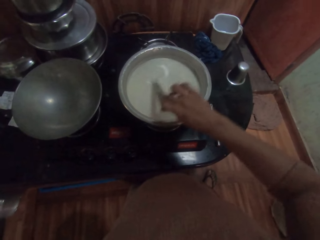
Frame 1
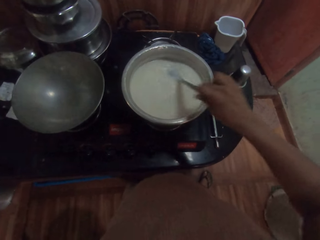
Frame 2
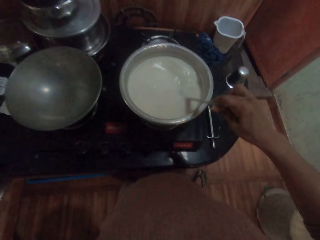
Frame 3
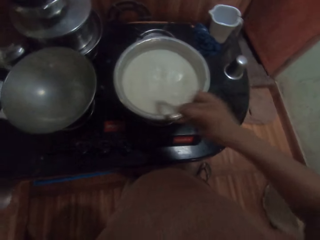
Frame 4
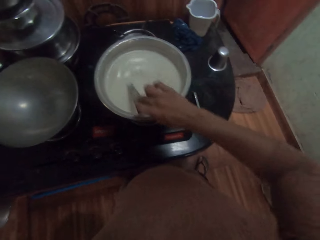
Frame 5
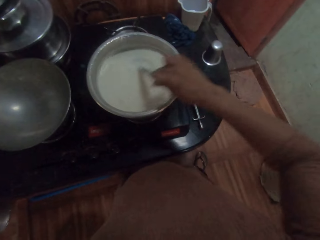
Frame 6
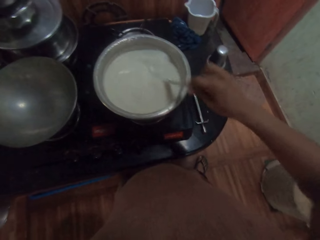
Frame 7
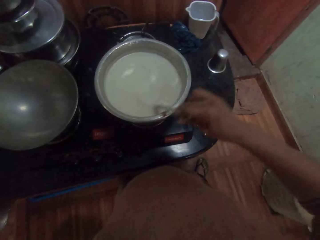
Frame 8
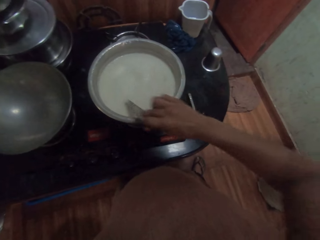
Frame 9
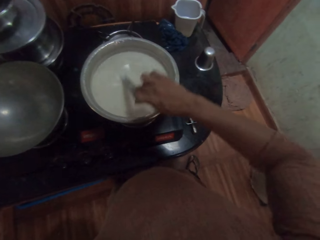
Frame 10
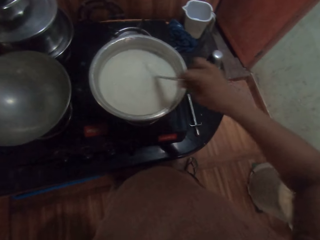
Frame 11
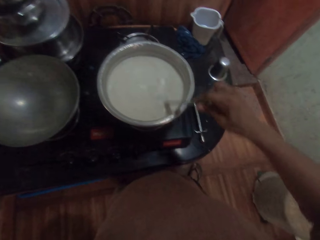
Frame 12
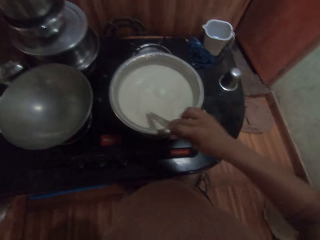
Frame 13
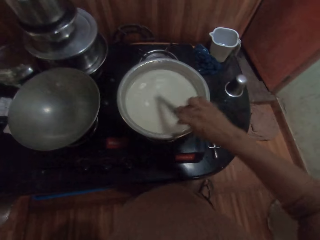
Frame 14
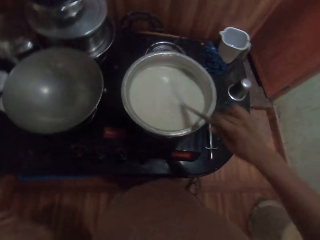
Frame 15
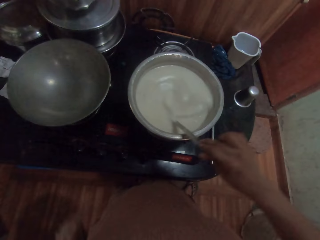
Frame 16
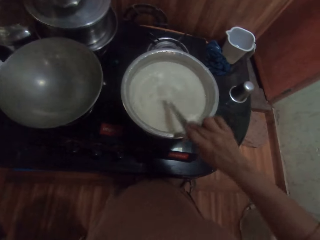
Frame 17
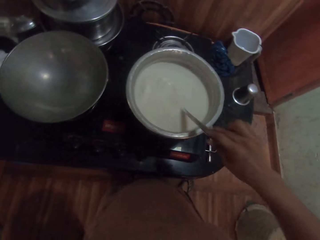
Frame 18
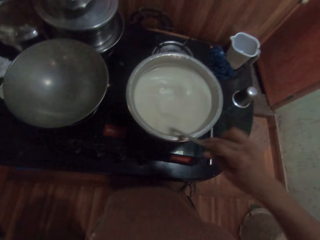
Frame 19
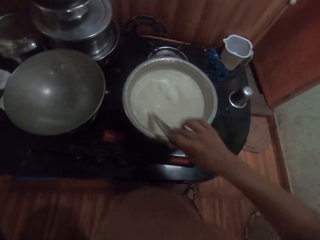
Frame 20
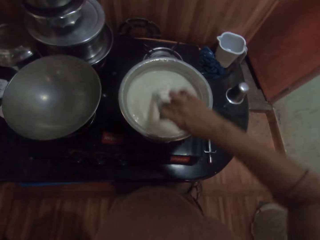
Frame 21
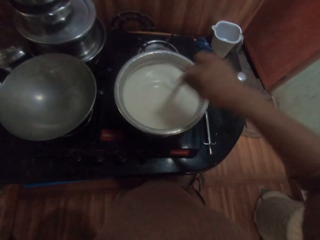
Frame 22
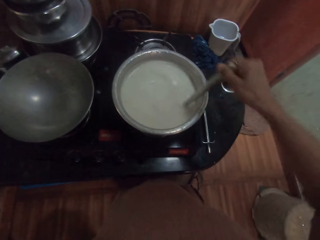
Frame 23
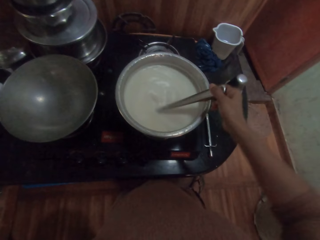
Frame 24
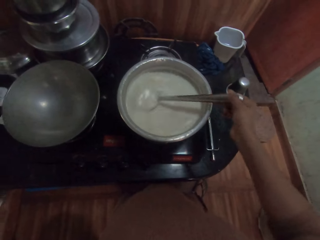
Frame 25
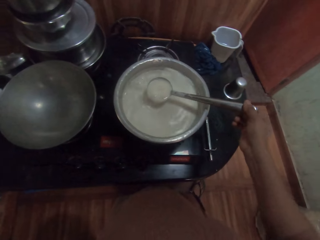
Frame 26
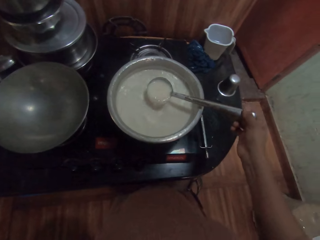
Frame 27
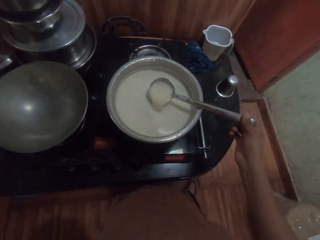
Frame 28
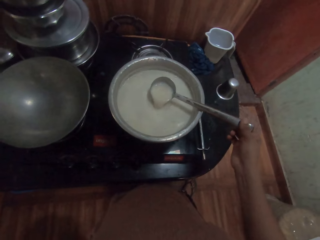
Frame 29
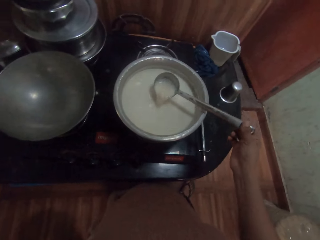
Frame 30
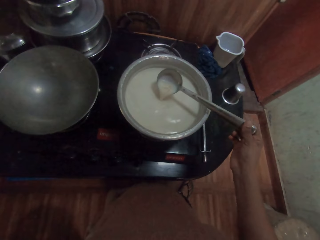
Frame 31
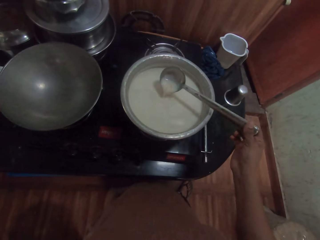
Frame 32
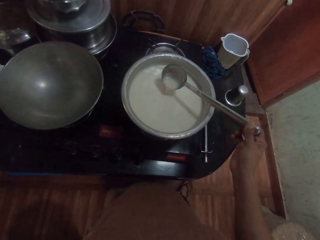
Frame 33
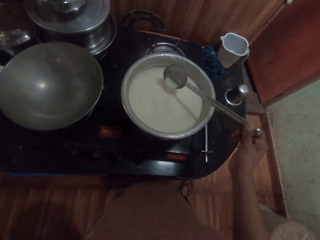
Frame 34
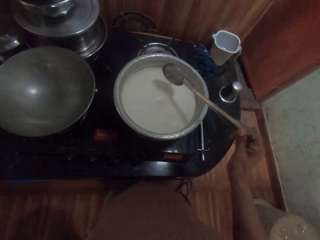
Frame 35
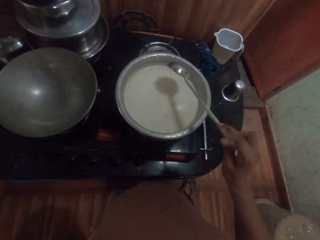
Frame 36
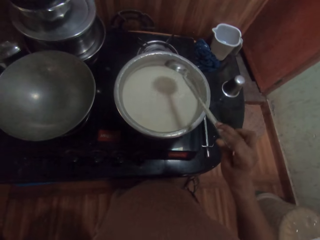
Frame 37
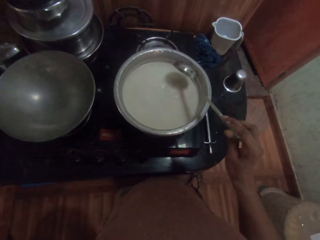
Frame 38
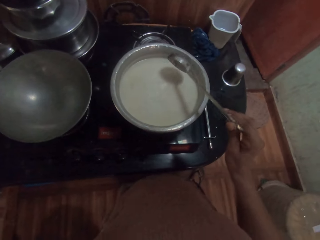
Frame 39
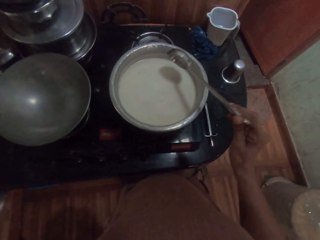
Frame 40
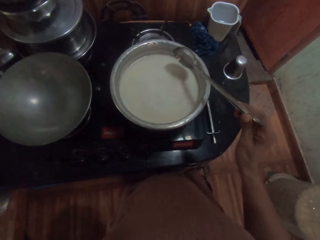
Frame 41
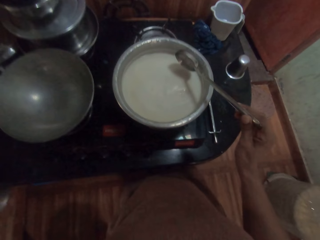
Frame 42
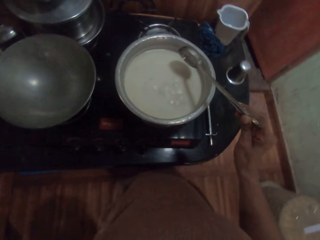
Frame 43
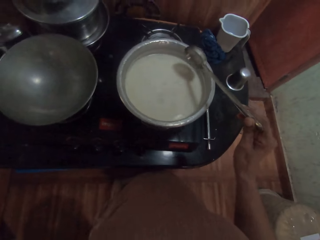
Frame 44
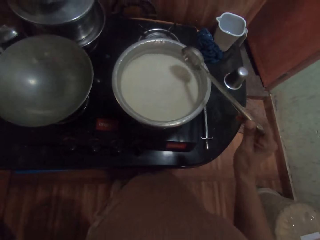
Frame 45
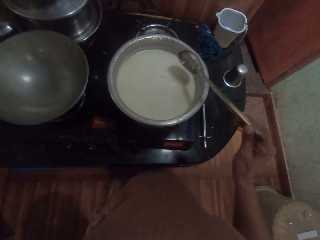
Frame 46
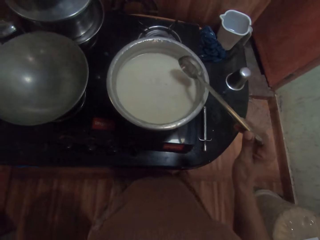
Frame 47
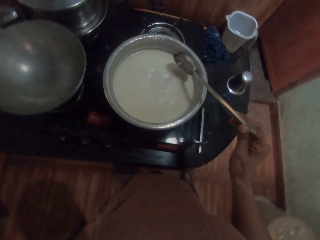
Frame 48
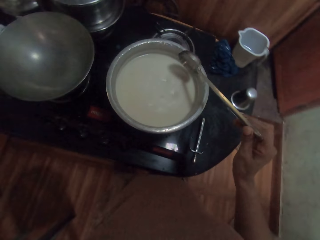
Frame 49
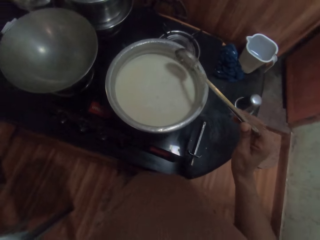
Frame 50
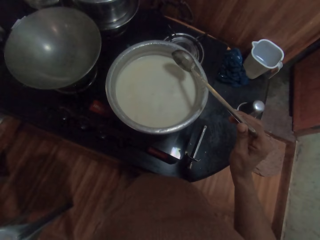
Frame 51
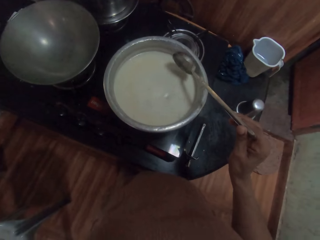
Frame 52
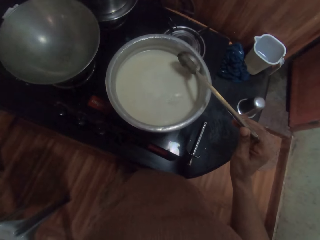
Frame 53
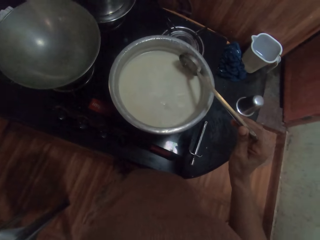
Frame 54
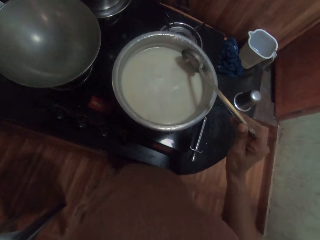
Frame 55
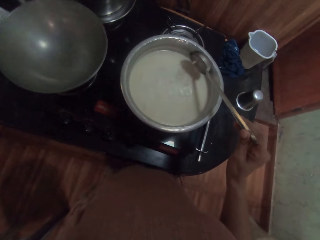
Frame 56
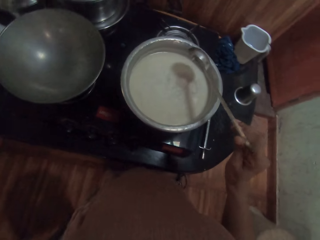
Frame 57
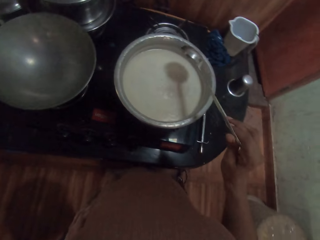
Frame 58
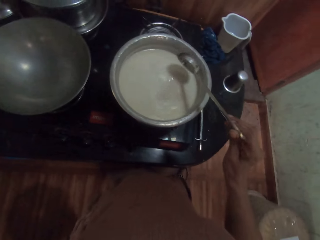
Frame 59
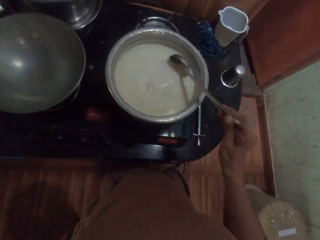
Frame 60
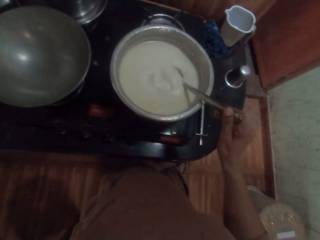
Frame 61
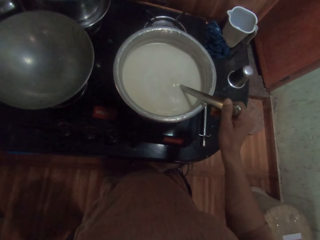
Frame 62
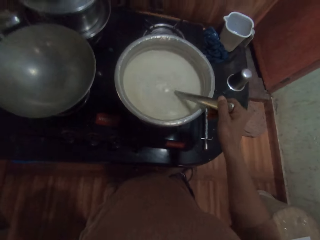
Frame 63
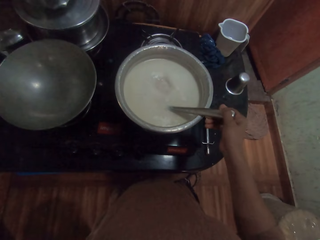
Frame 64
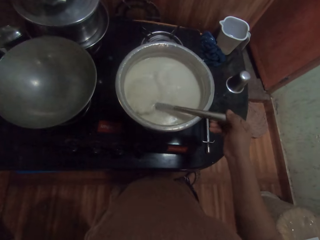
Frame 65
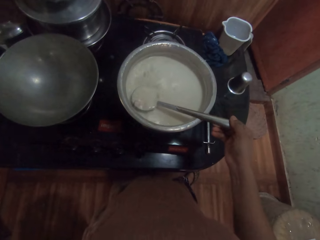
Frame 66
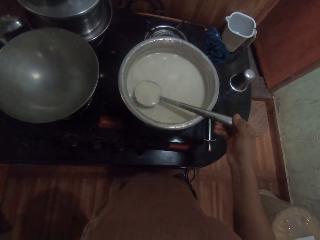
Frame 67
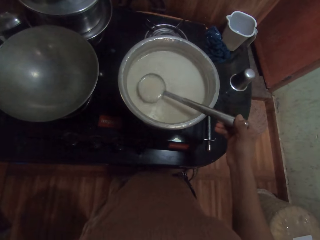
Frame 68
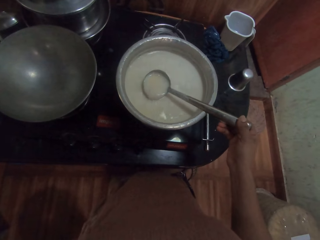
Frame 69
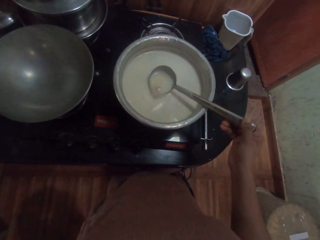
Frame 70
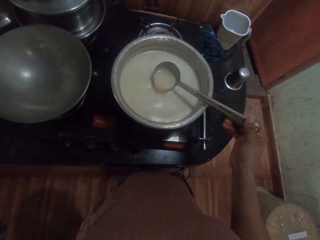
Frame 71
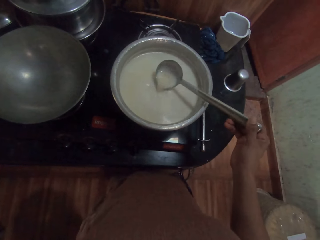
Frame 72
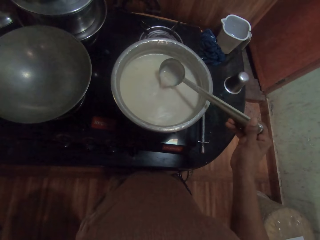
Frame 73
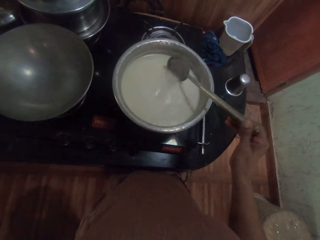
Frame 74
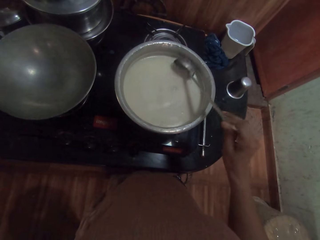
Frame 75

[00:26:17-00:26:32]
The camera wearer looks at the milk in the pot. They stir the milk.

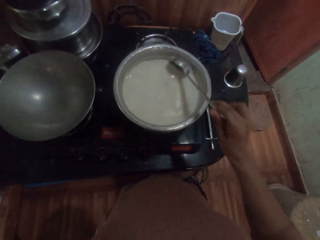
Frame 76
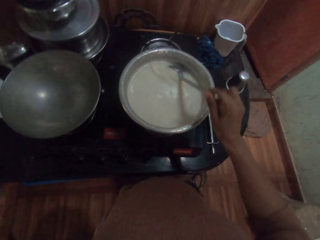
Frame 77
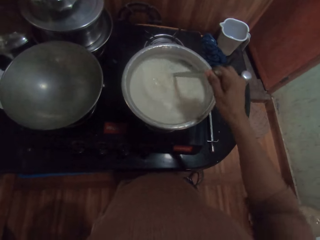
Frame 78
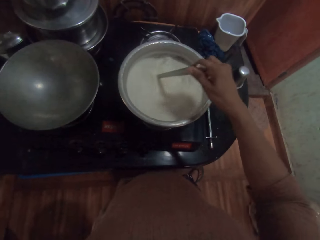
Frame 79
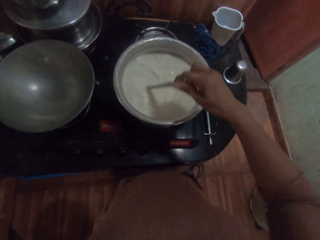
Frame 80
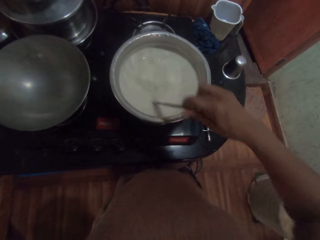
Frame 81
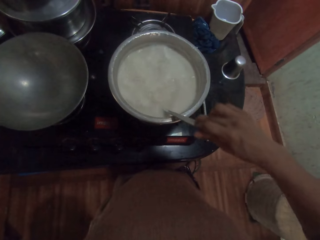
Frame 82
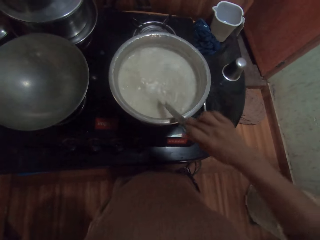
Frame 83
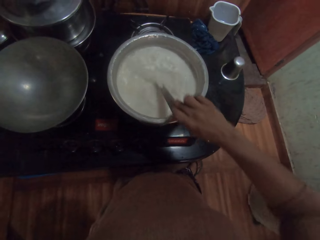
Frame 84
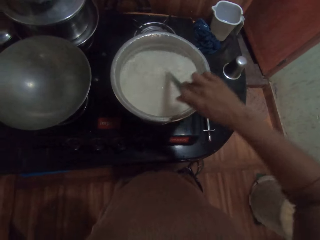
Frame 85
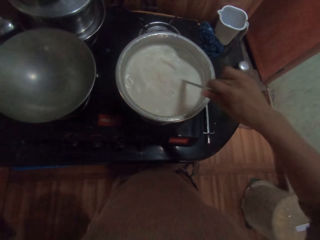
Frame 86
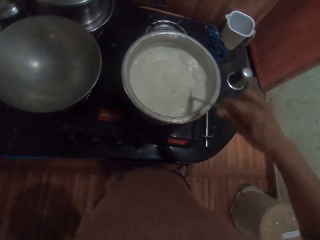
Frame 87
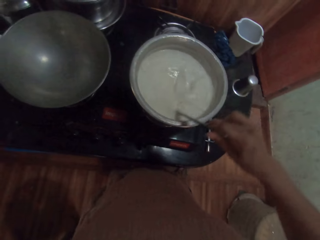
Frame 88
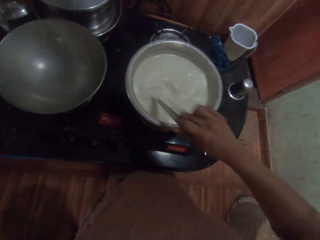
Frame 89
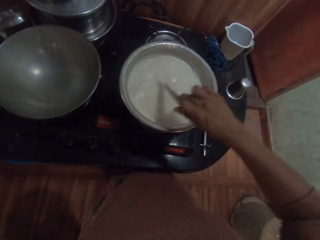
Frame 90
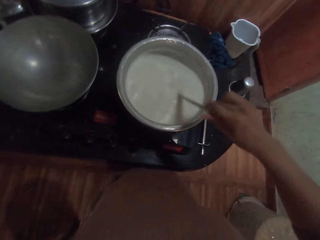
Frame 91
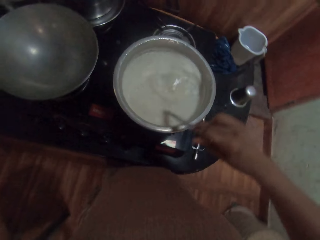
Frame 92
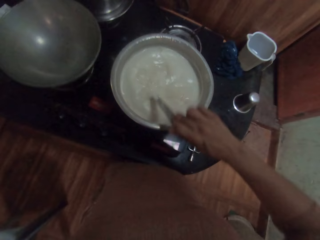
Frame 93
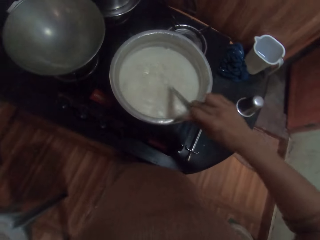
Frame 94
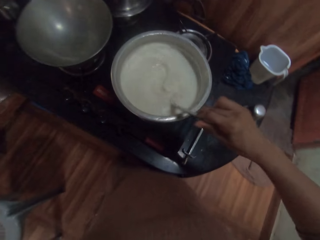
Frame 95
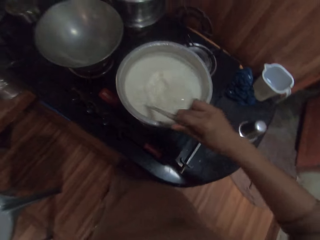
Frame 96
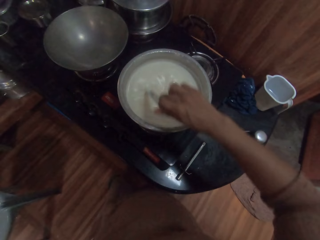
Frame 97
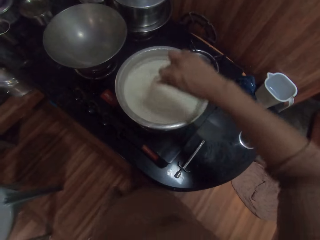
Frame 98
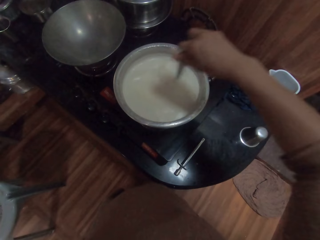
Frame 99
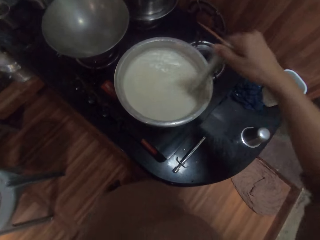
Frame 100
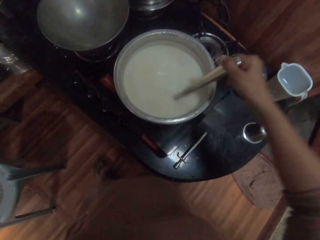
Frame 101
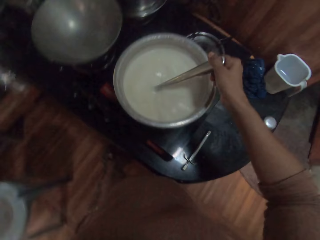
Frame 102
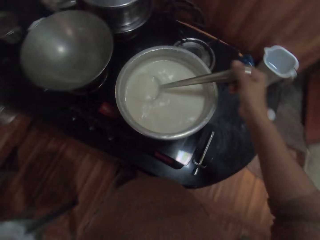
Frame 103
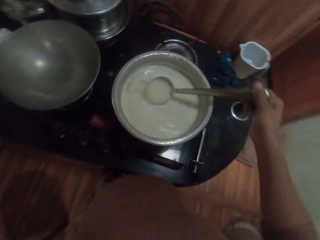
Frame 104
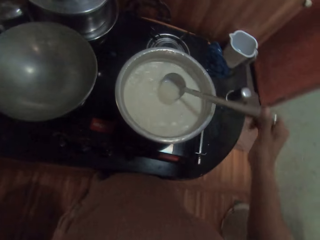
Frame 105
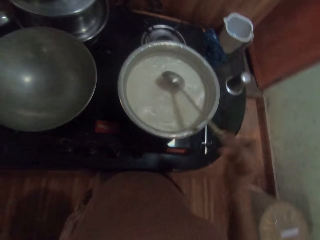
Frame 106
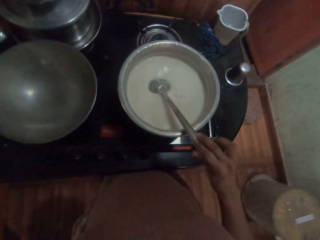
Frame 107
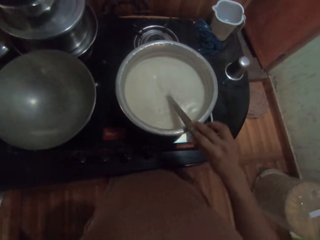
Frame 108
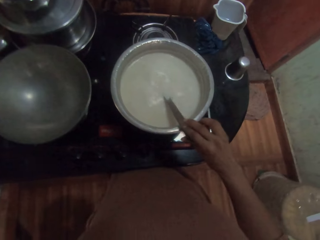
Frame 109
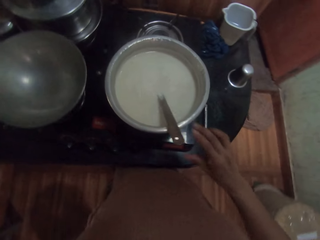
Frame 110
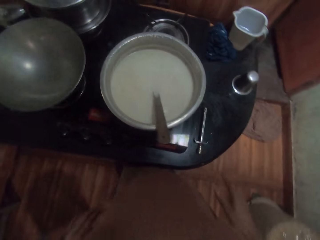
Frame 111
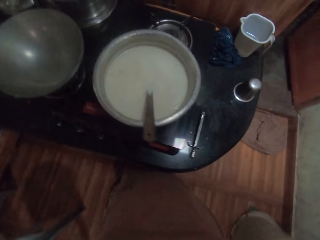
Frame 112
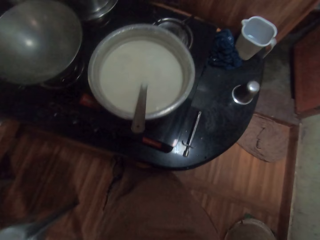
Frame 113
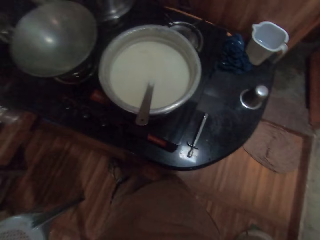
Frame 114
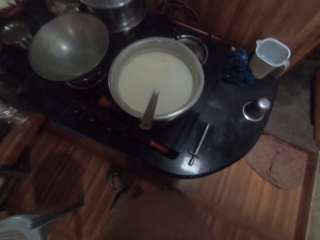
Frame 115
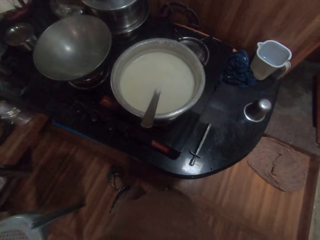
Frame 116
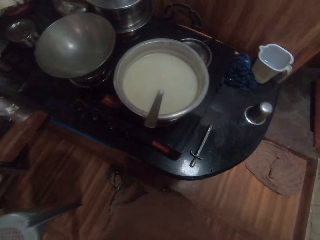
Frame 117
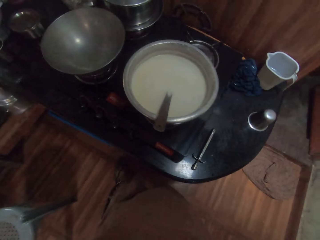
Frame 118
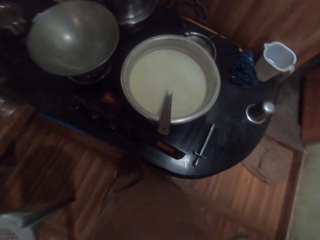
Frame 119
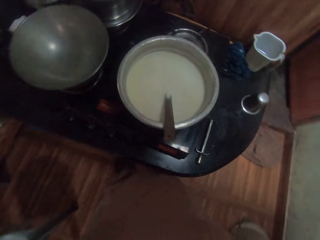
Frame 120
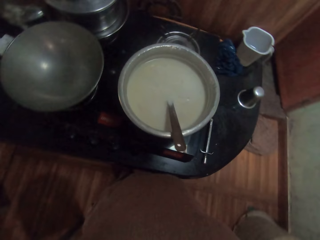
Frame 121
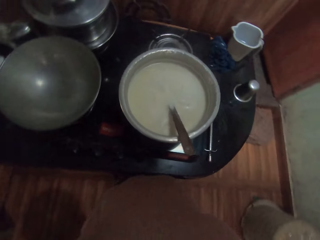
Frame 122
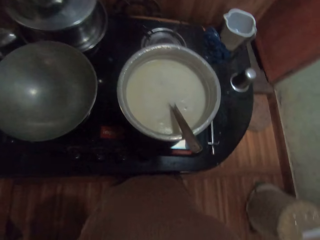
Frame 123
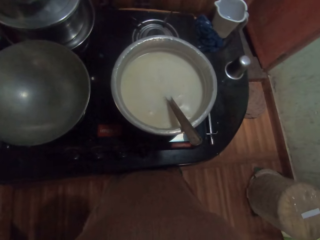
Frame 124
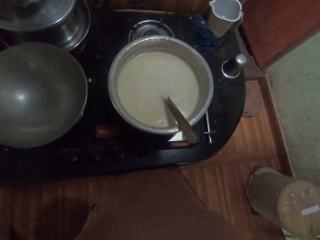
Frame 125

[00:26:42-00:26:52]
The camera wearer drops the serving spoon in the pot with her right hand. She looks at the milk in the pot.
